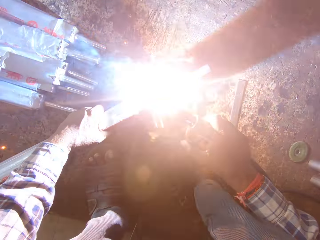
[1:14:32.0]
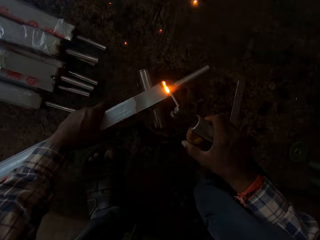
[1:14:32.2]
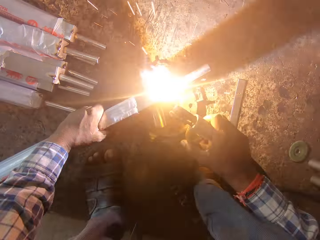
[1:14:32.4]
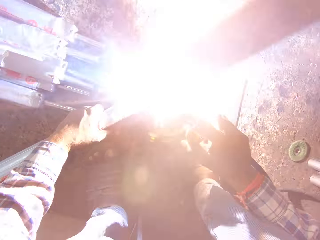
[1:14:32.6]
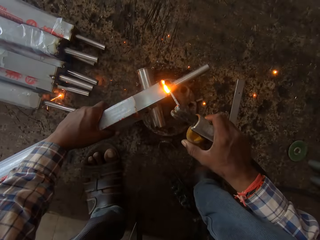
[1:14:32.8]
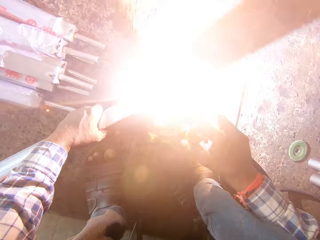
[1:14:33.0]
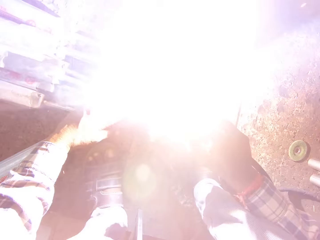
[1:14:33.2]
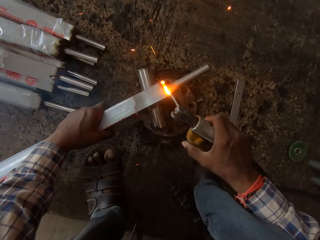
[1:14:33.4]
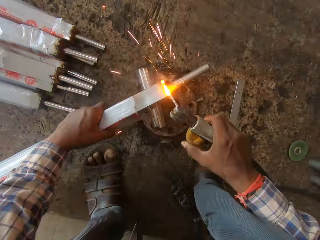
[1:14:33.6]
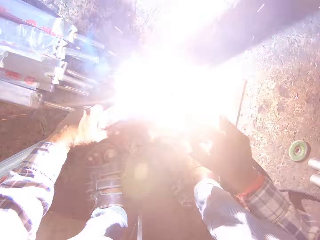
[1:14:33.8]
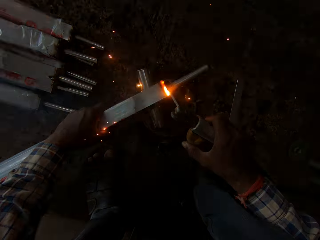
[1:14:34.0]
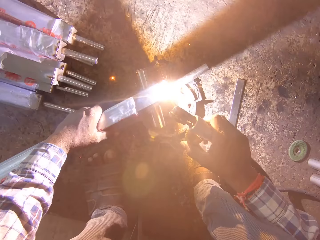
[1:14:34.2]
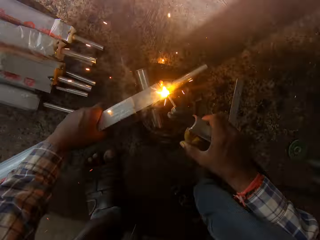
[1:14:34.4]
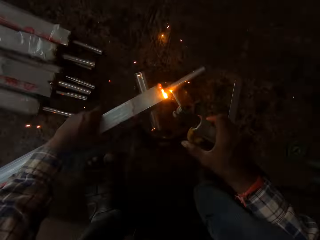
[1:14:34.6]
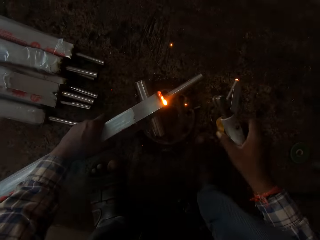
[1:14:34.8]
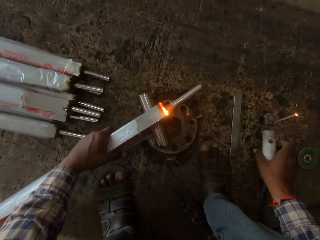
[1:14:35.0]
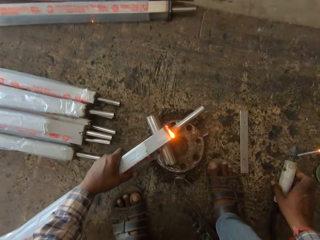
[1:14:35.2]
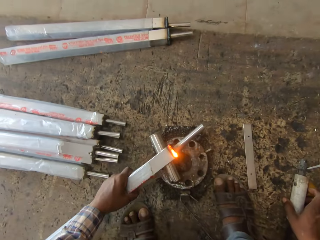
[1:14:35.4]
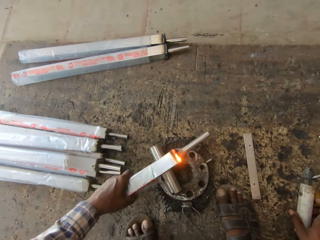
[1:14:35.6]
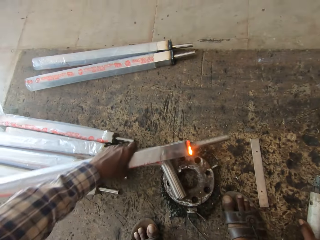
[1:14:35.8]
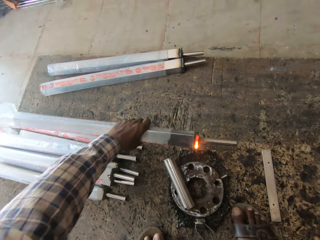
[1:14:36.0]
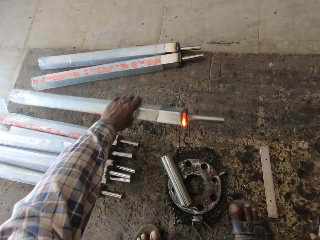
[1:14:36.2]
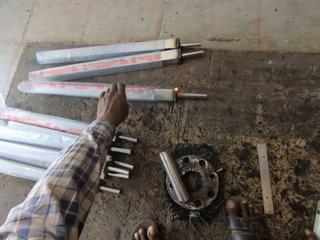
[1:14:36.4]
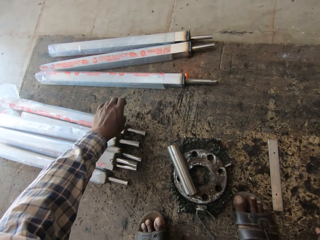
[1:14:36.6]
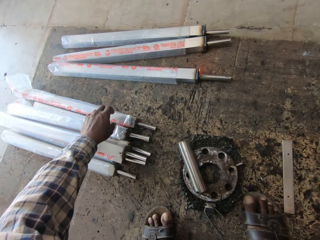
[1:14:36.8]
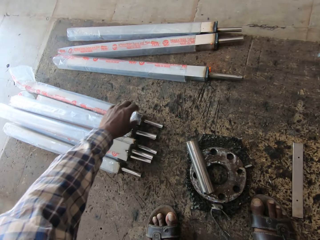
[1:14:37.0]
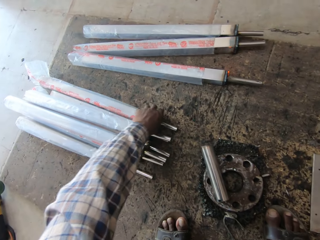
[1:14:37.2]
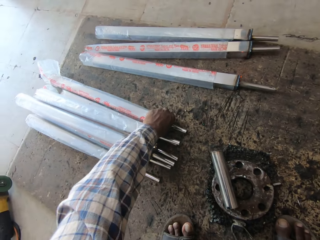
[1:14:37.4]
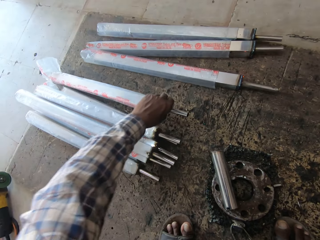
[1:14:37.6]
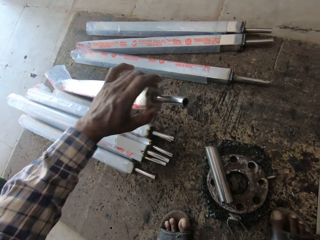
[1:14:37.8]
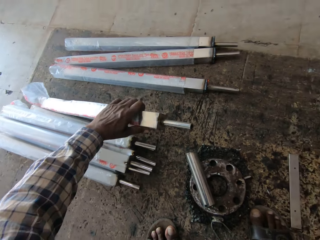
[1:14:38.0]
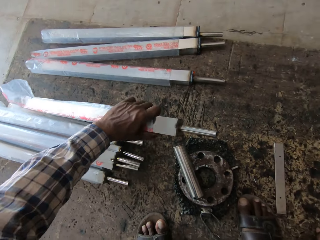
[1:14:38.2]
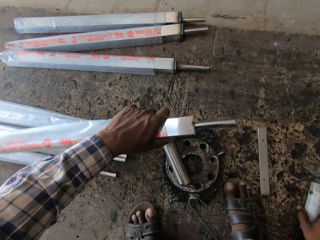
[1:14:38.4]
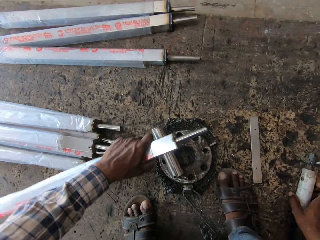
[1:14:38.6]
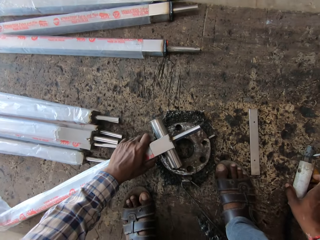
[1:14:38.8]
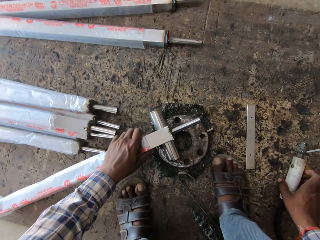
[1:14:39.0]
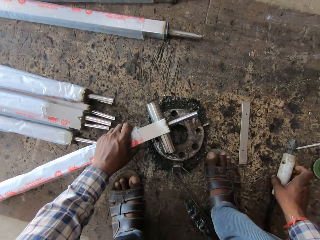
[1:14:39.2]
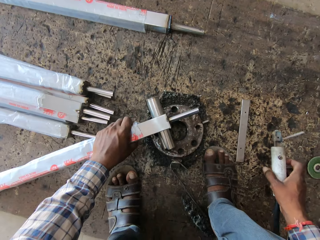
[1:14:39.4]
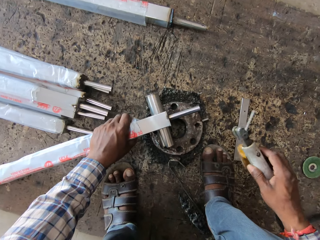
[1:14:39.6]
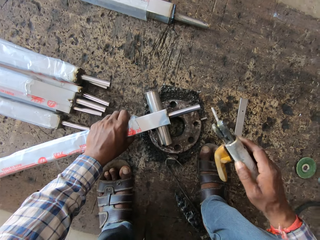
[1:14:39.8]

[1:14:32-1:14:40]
The camera wearer places the blowtorch on the workshop board with his right hand. He drops the aluminum rod on the workshop board with his left hand. He picks up an aluminum rod from the stack of aluminum rods with his left hand. He places the edge of the aluminum rod on the round iron with his left hand. He picks up the blowtorch from the workshop board with his right hand.

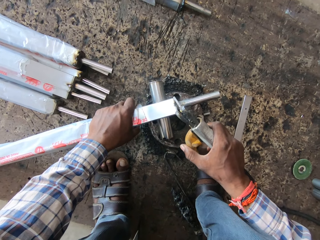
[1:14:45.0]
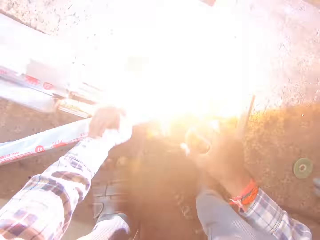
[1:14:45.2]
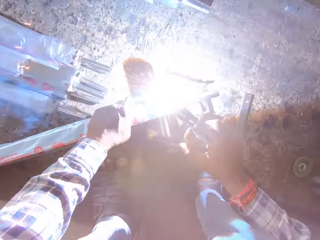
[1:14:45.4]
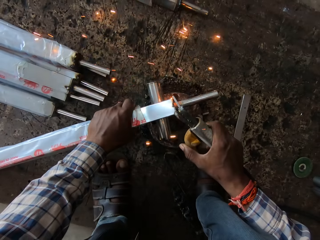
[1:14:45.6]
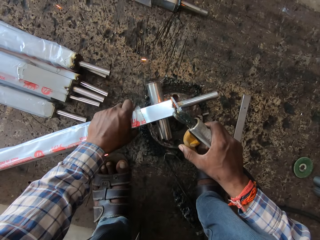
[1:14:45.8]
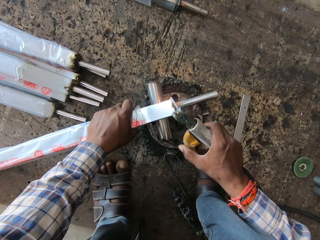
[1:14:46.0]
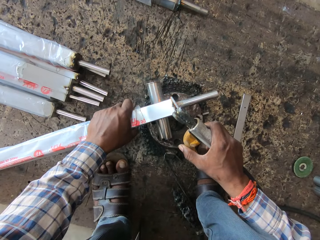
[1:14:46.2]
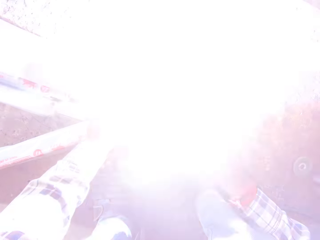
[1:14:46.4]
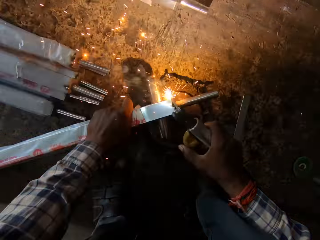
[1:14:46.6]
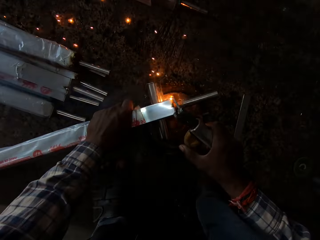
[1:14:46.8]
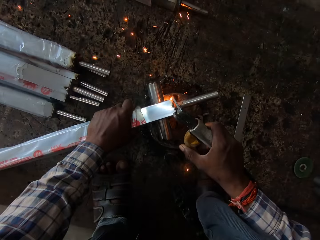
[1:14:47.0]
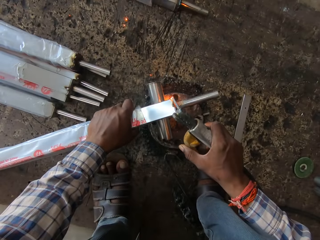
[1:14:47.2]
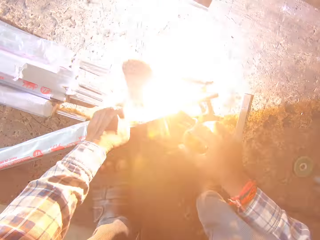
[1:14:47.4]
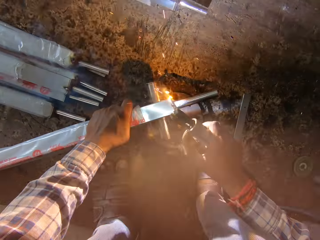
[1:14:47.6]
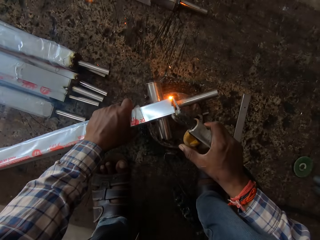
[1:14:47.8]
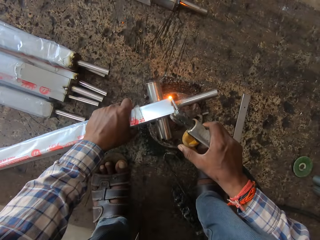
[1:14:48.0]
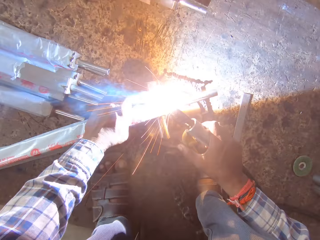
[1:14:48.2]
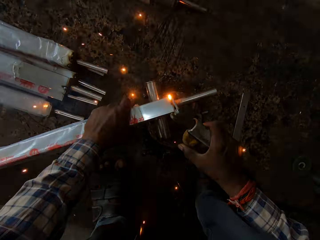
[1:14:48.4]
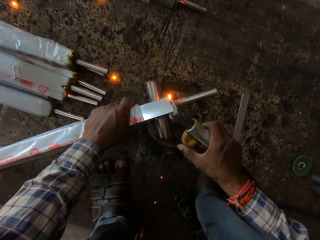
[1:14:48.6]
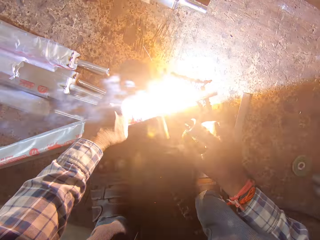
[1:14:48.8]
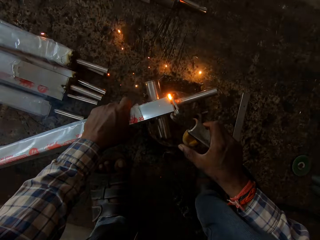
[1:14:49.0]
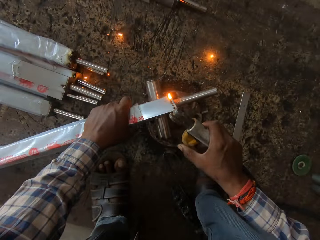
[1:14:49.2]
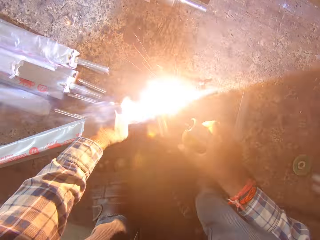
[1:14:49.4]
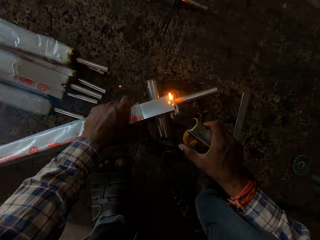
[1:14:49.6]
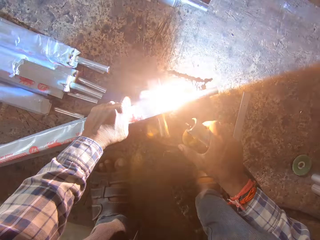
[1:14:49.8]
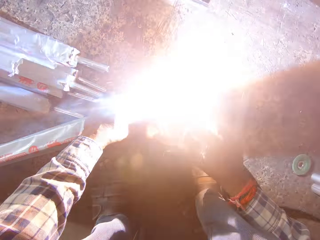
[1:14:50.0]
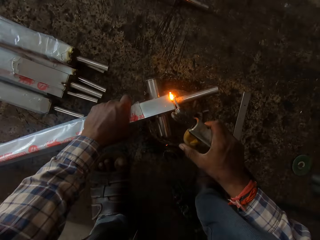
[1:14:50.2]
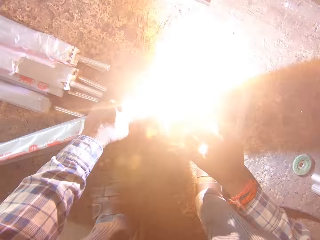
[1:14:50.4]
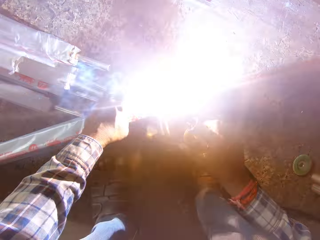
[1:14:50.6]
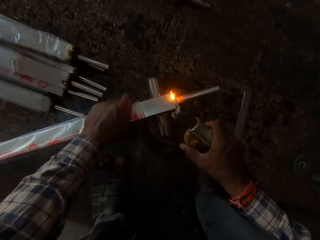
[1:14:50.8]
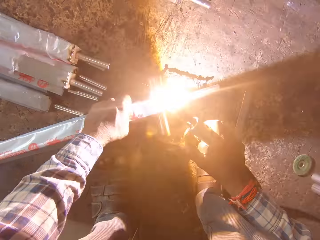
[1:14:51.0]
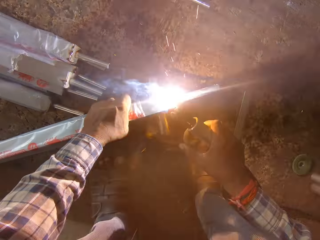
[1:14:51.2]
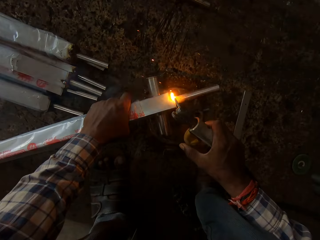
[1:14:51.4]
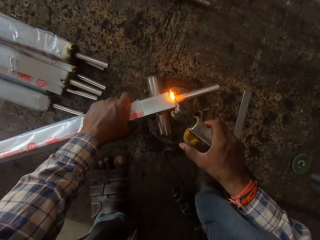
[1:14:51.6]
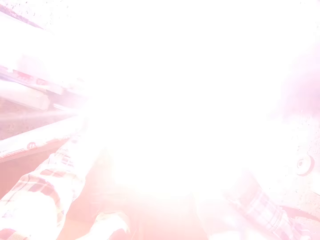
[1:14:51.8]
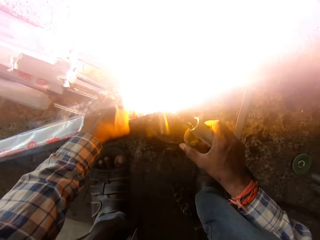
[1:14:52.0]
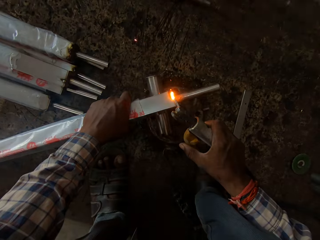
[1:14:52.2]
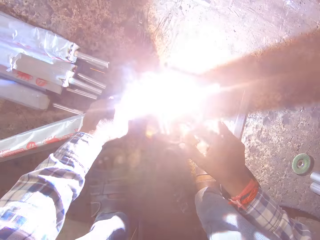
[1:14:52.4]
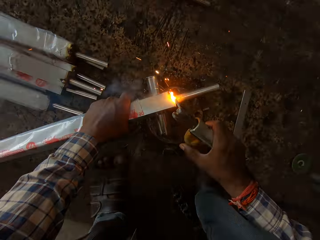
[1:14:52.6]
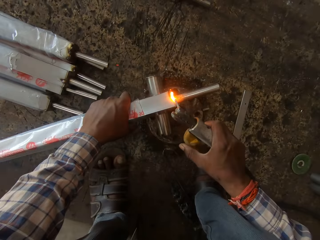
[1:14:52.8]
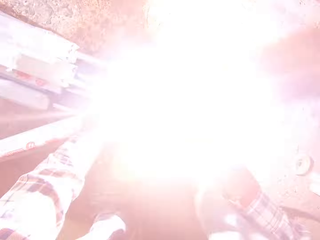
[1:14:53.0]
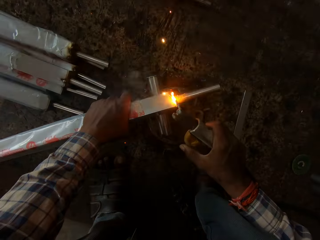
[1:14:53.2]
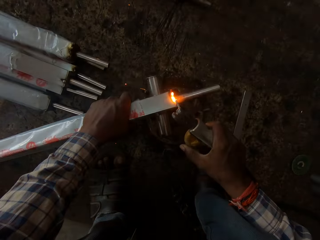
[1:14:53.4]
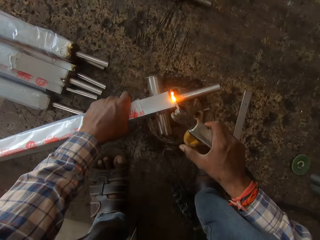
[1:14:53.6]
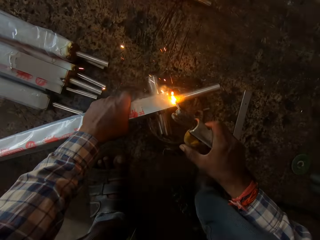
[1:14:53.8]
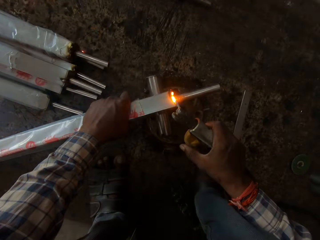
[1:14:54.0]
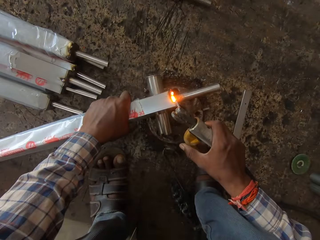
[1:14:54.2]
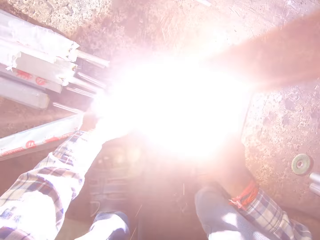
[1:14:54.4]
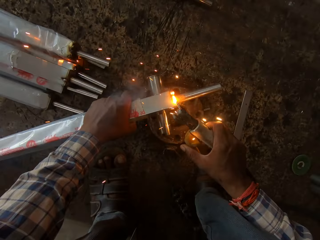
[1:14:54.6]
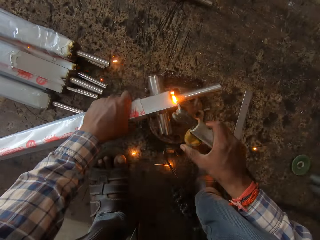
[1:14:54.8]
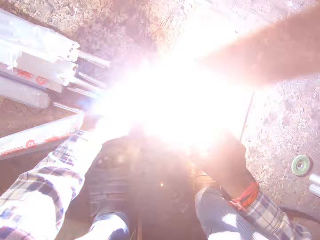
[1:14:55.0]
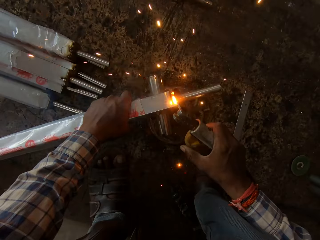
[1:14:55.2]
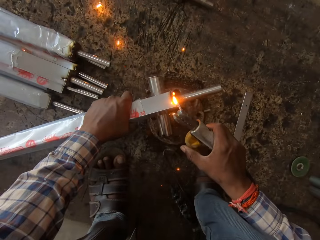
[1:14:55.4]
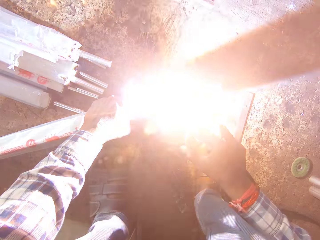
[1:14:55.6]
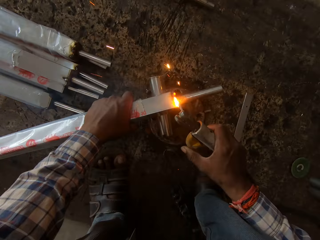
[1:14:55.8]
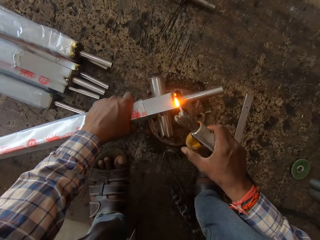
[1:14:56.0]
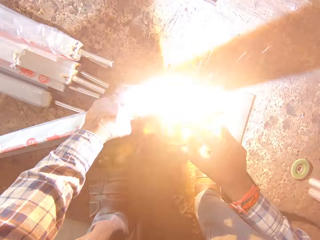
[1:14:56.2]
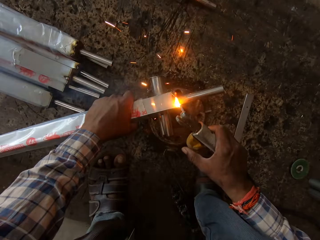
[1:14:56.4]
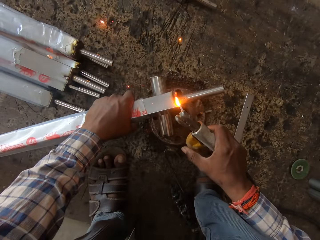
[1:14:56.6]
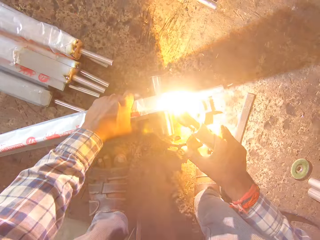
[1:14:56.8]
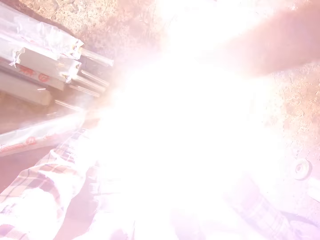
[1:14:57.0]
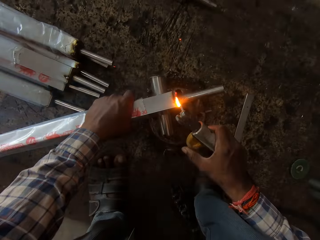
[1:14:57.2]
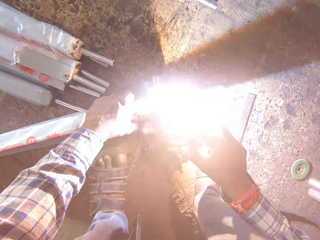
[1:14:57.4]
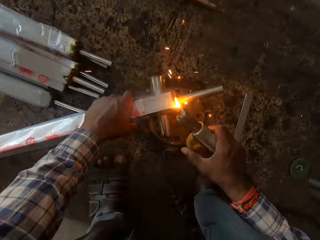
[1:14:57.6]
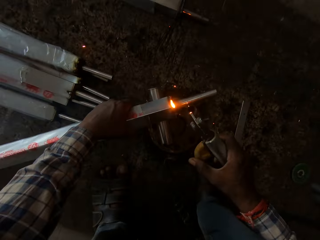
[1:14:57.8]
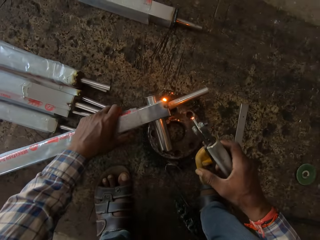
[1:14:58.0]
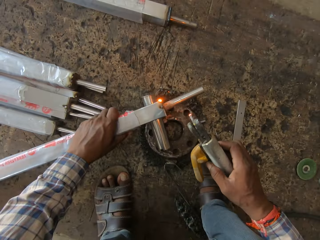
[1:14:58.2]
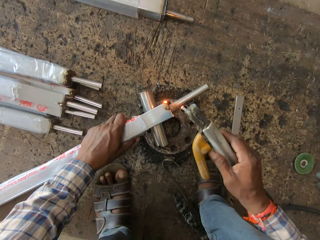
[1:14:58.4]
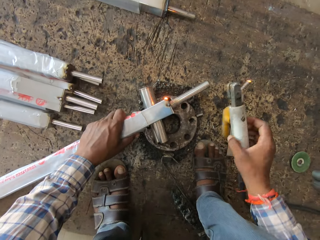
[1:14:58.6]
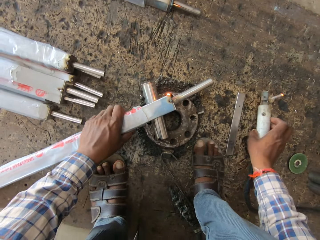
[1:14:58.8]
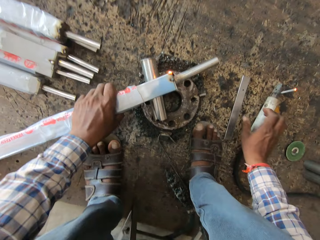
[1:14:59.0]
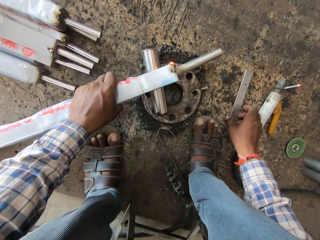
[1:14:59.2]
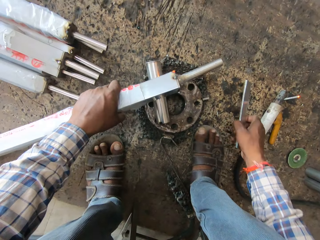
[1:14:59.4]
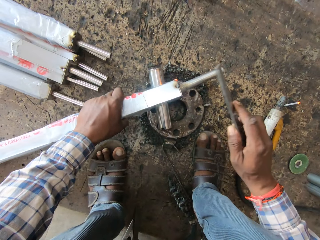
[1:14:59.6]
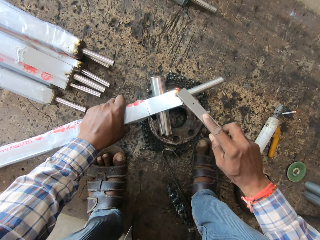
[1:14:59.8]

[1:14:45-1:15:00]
The camera wearer welds the aluminum object with the welding machine or blowtorch. He turns the aluminum rod with his left hand. He places the blowtorch on the workshop board with his right hand. He picks up the mini steel from the workshop board with his right hand.
